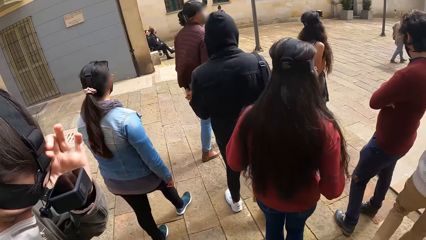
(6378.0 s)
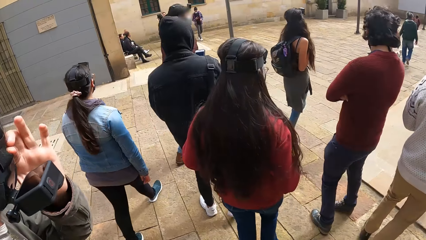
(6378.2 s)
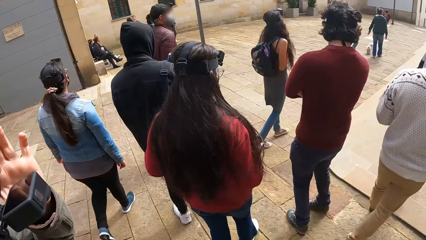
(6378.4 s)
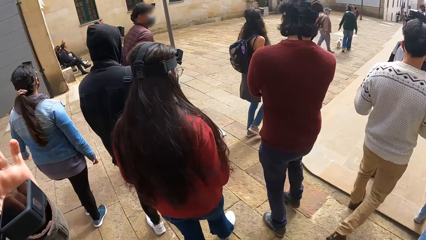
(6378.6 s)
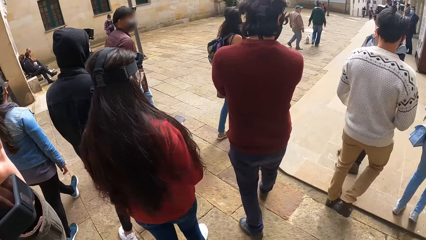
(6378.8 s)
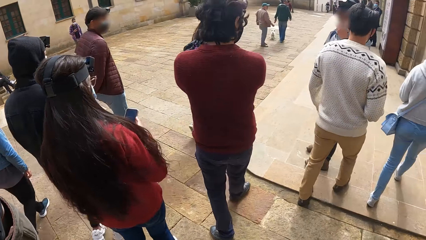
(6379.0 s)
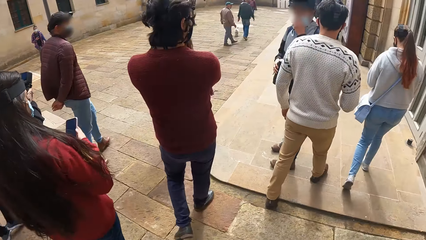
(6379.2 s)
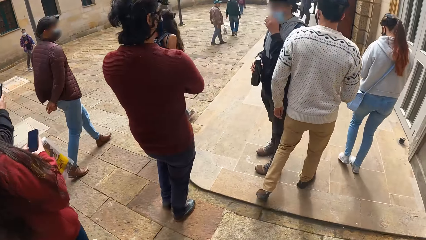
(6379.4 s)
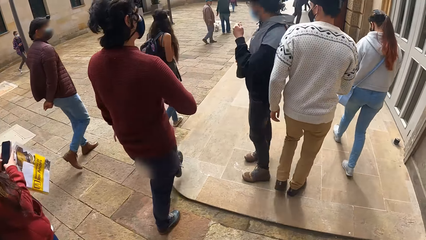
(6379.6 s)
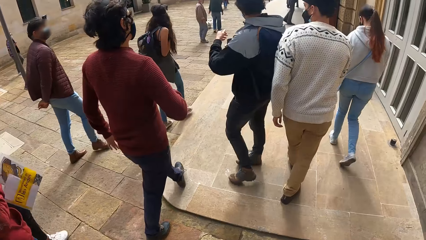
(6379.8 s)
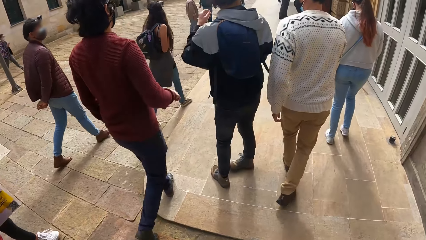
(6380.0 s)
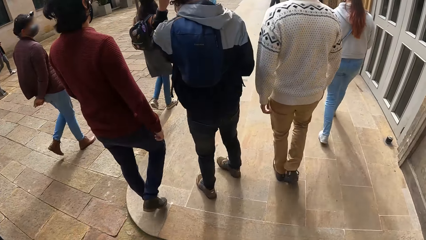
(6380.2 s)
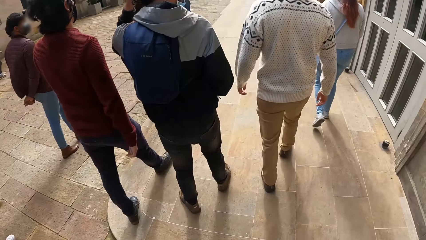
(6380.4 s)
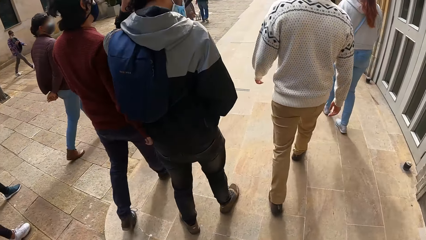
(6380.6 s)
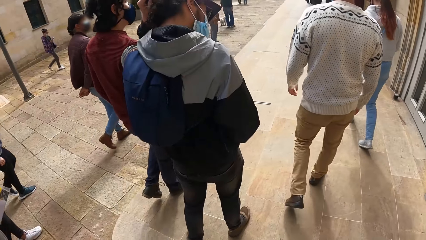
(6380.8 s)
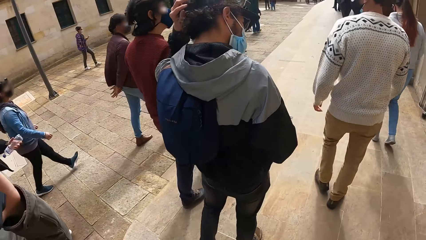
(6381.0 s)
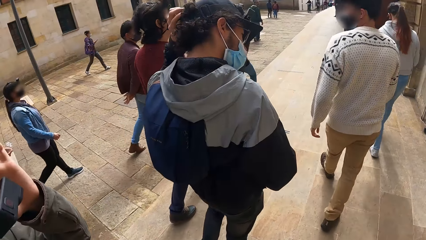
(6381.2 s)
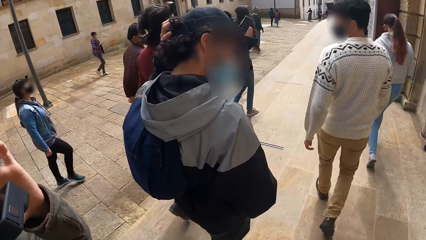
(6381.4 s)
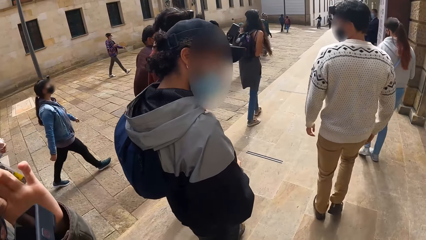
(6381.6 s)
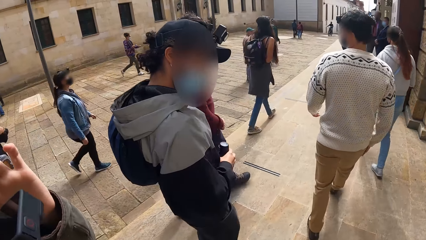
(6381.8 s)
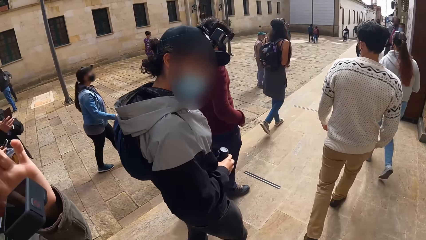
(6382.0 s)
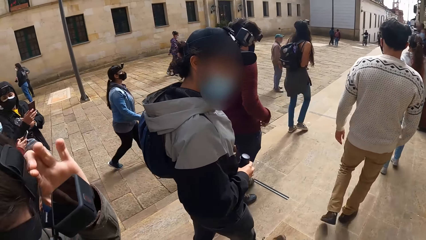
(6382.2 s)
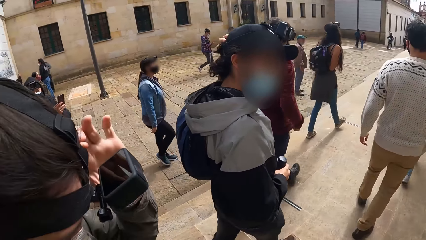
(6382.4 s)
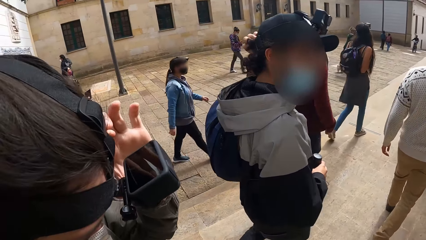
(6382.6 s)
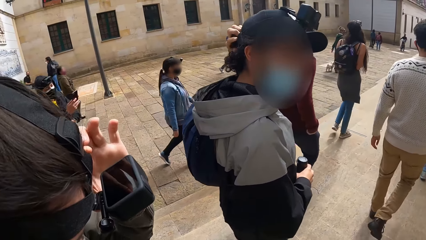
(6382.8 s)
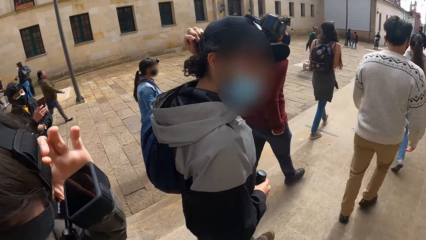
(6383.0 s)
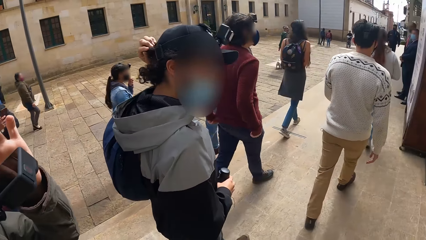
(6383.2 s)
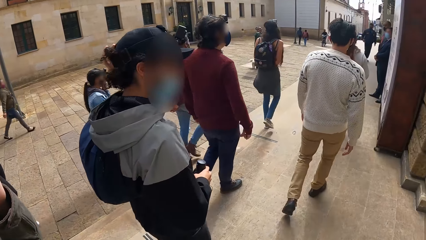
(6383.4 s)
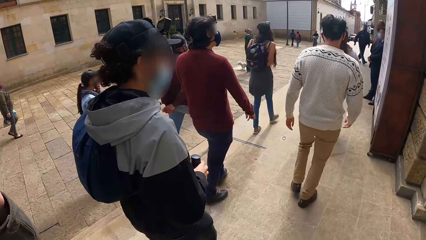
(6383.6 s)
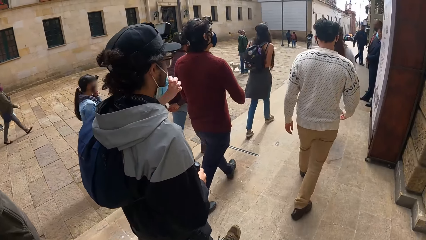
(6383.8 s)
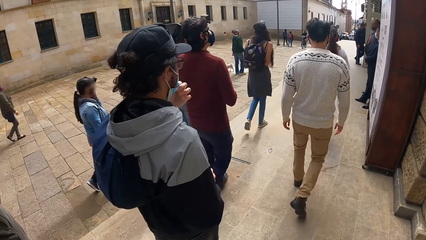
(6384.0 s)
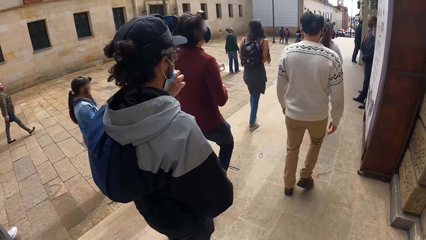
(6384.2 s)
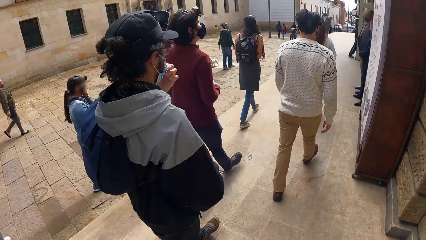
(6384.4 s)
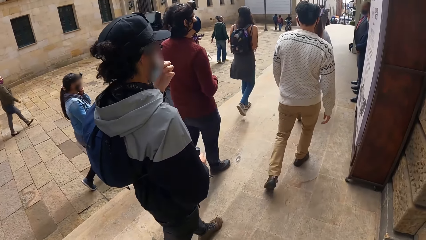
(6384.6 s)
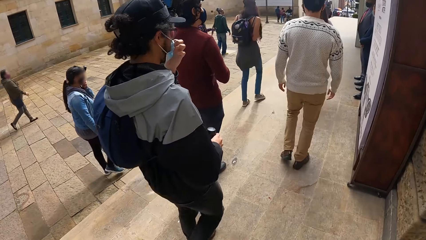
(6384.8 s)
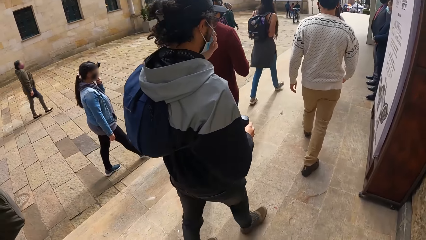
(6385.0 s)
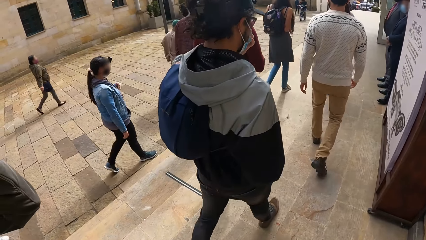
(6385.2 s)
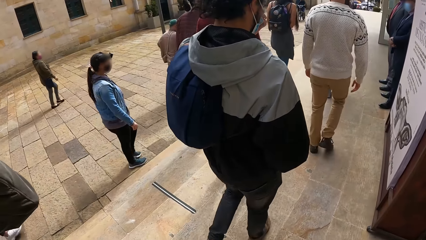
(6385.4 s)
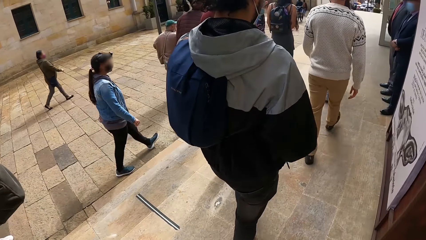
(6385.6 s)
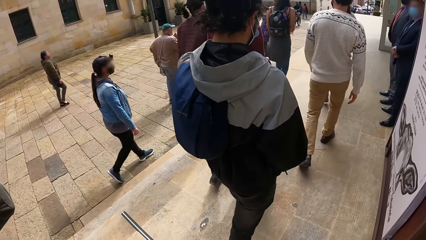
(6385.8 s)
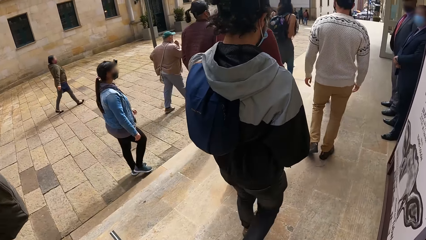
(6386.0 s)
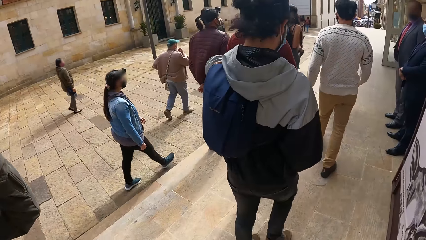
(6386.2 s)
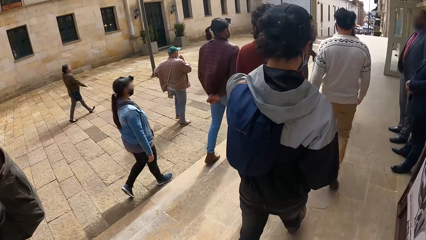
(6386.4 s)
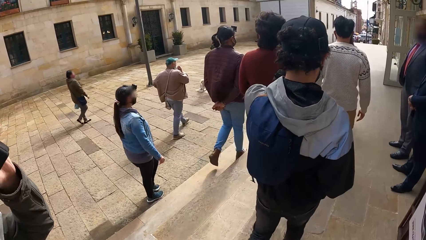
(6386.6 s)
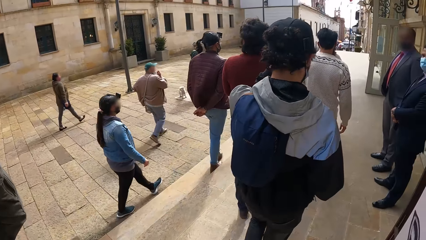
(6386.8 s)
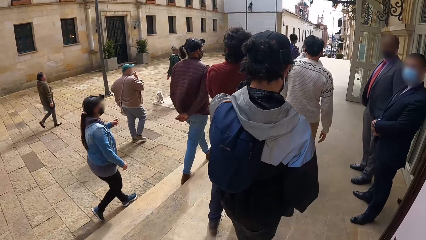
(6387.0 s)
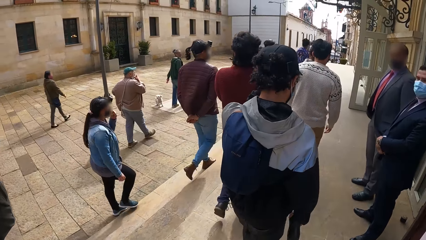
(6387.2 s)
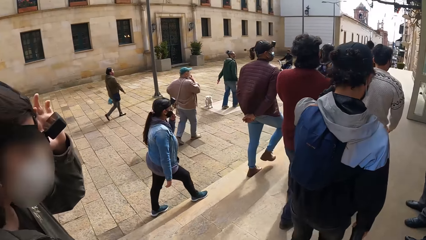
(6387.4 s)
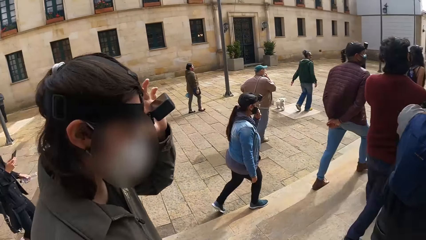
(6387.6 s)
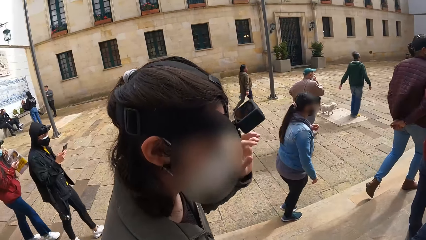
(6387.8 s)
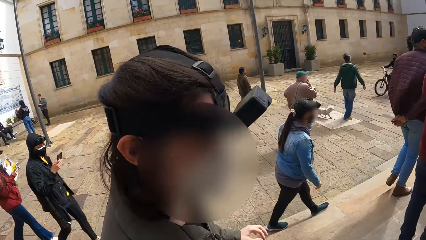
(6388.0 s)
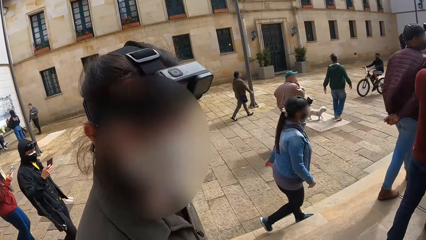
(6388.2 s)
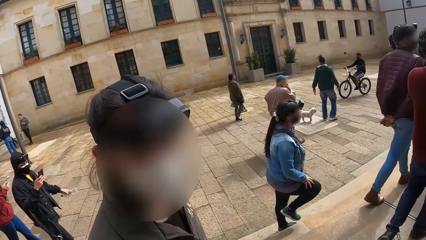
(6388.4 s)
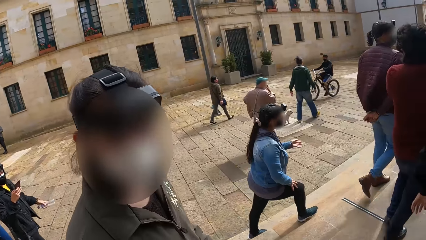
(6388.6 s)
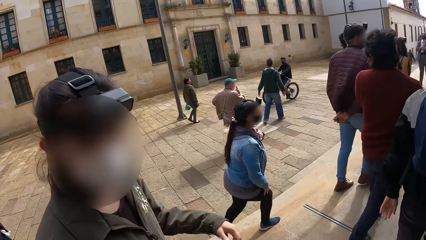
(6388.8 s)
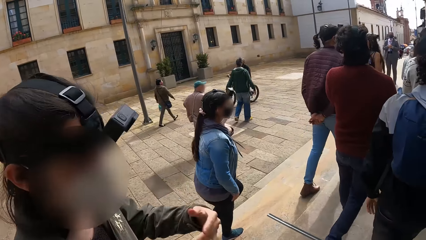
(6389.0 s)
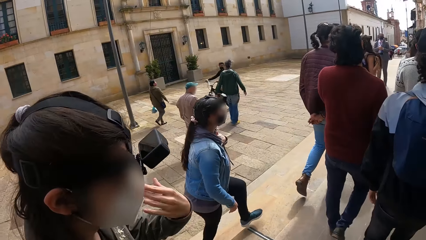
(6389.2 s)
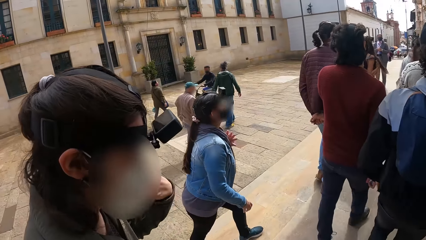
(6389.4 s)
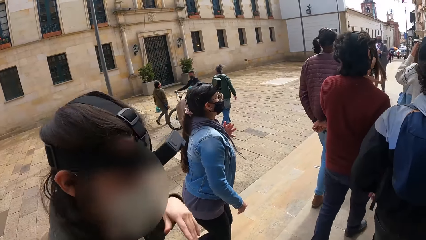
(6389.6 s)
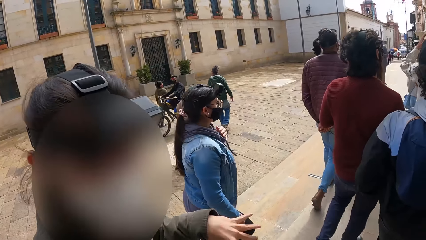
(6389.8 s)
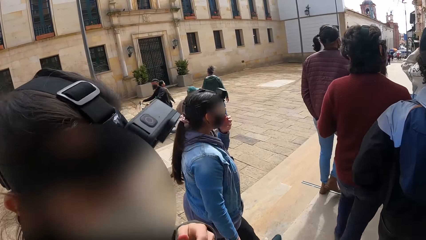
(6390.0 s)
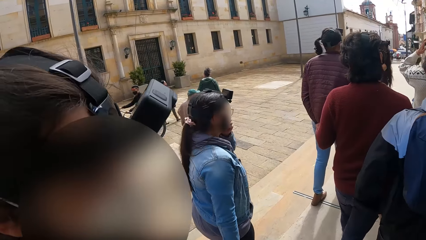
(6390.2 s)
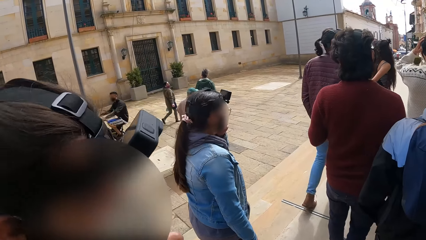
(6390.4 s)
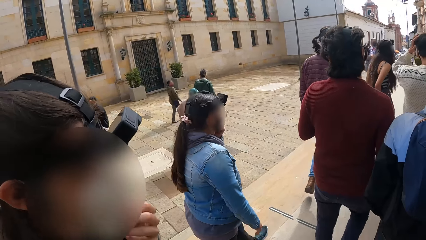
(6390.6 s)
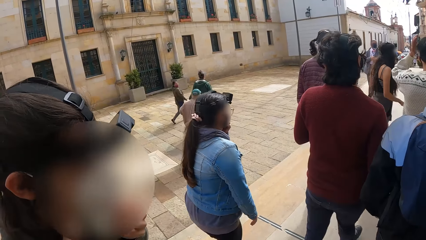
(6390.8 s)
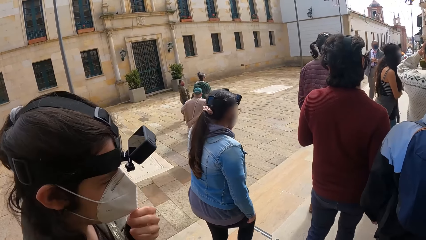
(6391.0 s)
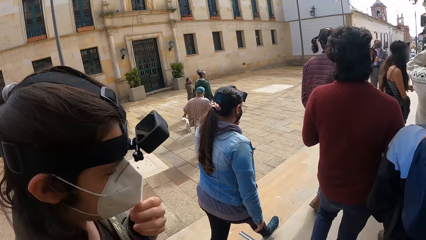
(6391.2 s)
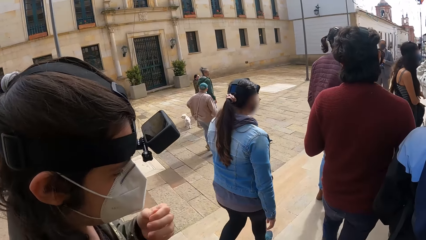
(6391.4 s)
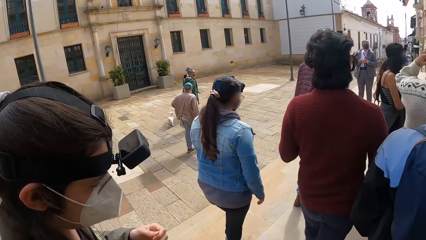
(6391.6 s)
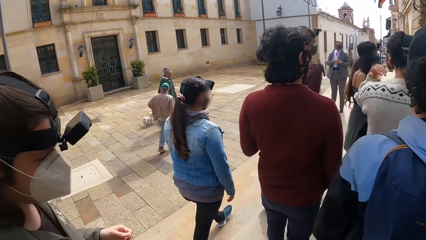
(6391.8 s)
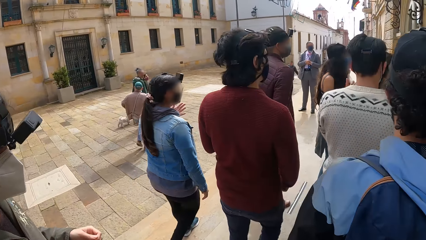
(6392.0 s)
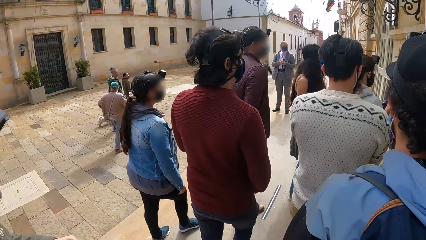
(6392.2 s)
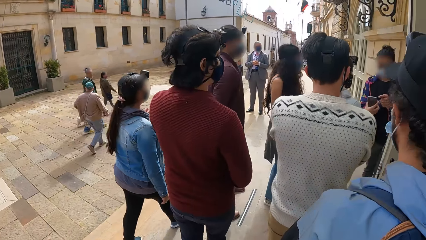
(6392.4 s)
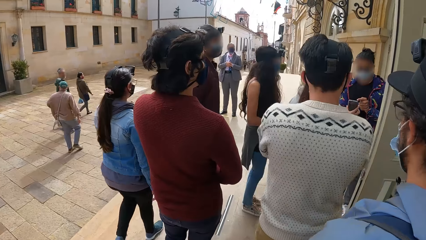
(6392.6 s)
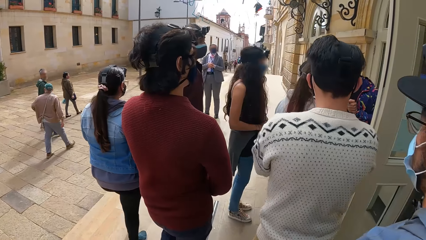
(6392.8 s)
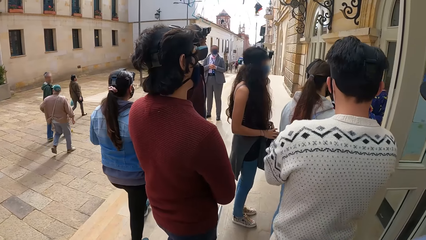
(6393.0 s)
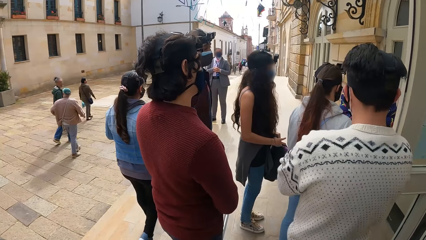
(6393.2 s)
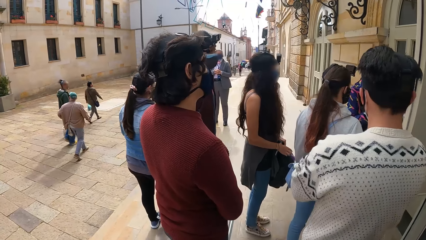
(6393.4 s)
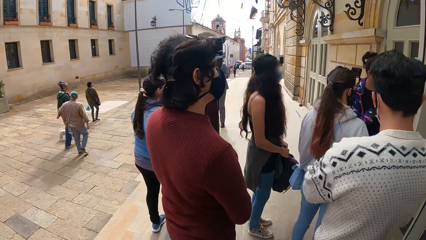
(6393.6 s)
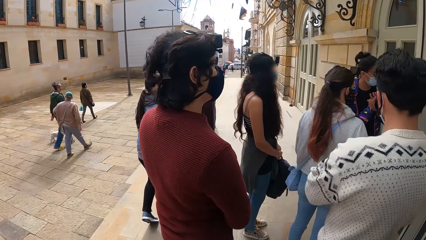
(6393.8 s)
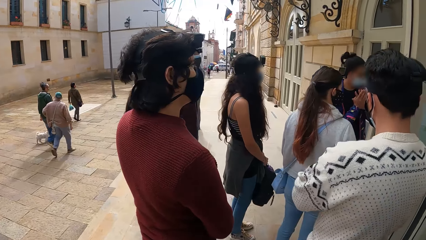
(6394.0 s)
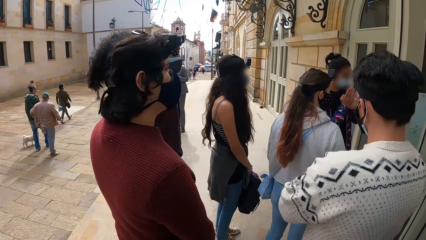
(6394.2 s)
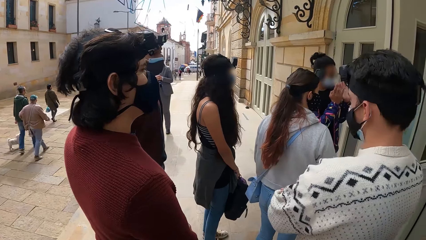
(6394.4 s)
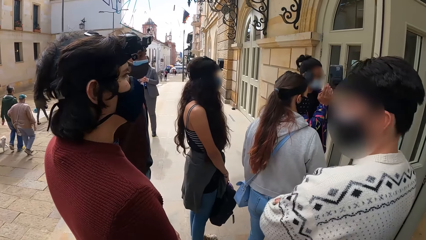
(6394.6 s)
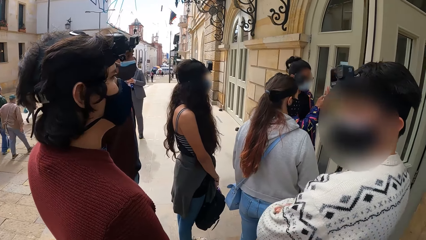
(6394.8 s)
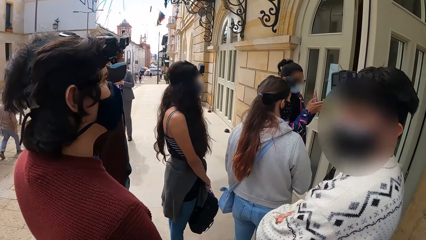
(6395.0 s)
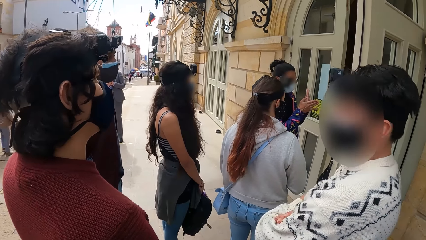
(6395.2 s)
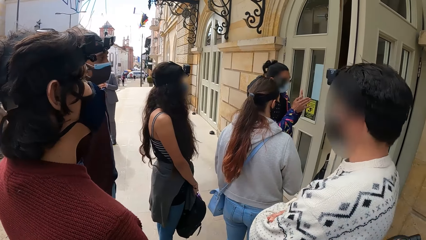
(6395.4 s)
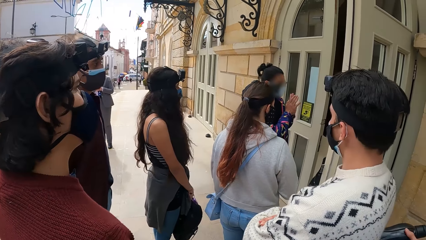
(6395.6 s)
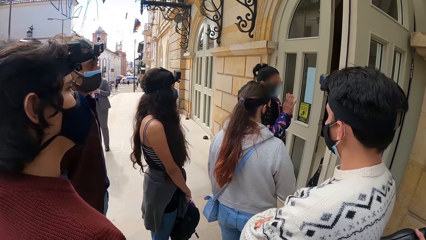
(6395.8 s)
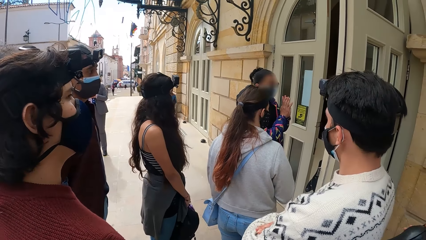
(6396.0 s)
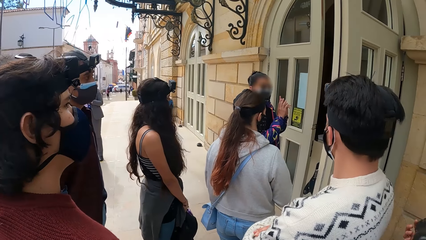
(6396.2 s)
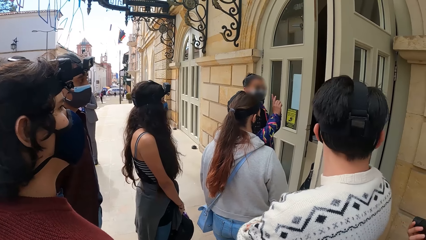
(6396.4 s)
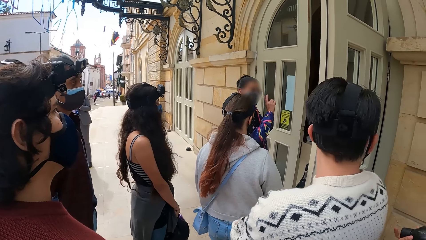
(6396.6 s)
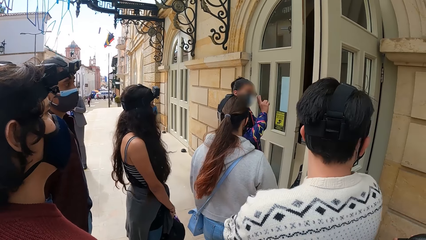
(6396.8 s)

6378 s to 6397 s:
The camera wearer walks through a path of the road alongside friends. A man adjusts the camera on his head with his left hand. The man adjusts the mask on his face with his left hand. The camera wearer converses with another man. A lady gestures to the camera wearer with her left hand. The other man adjusts the mask on his face with his left hand. Another man converses with the camera wearer and a group of people. The camera wearer stands outside a house alongside friends.
